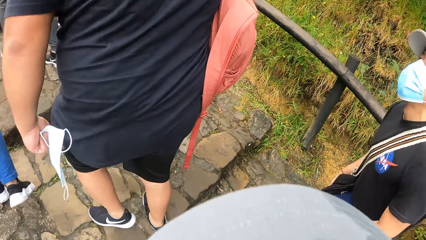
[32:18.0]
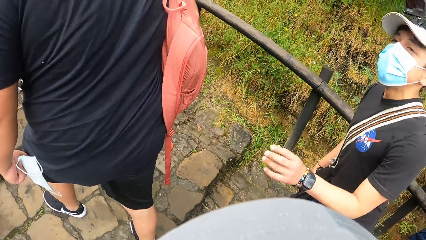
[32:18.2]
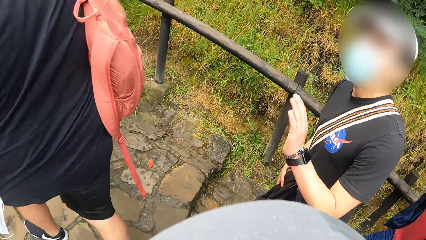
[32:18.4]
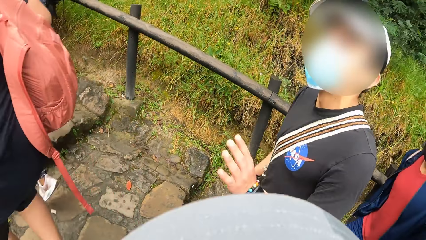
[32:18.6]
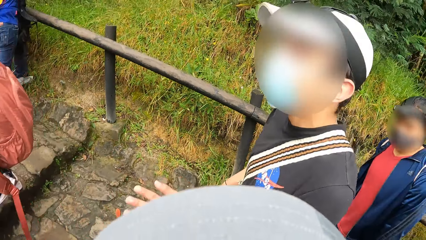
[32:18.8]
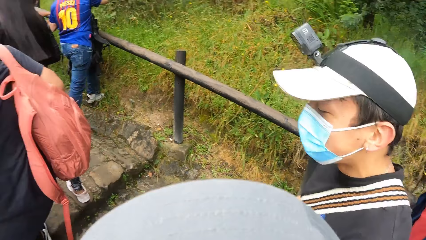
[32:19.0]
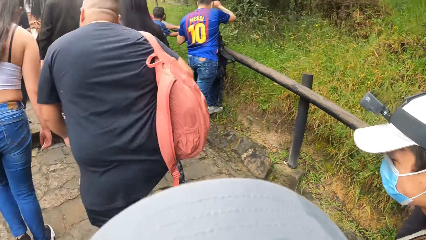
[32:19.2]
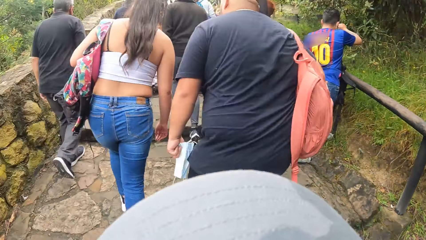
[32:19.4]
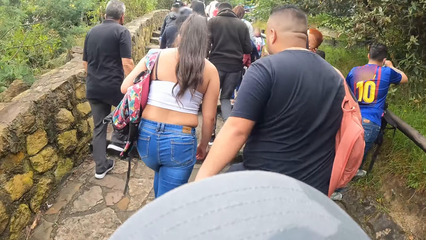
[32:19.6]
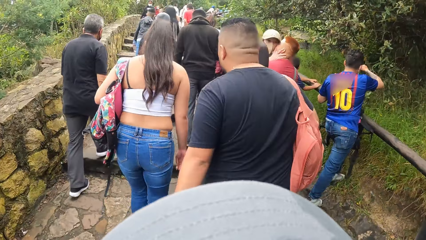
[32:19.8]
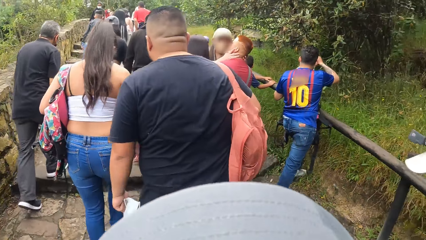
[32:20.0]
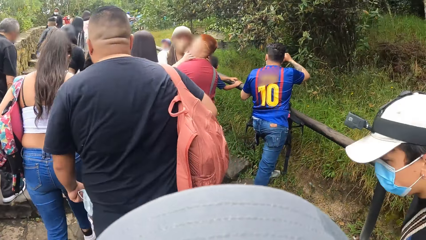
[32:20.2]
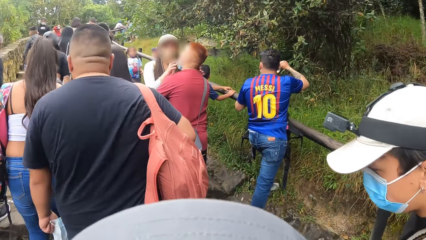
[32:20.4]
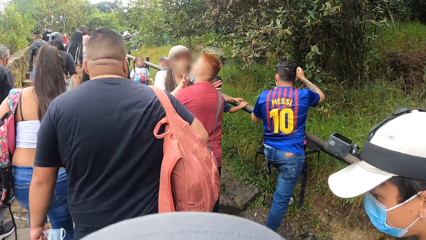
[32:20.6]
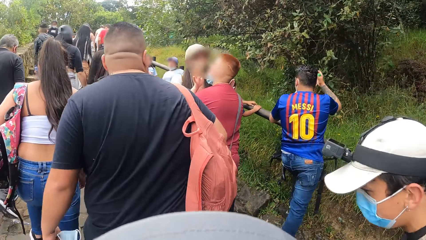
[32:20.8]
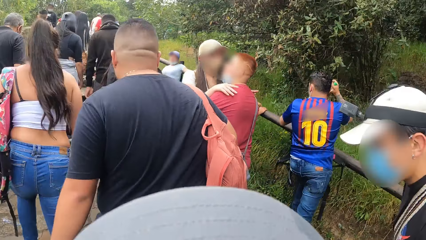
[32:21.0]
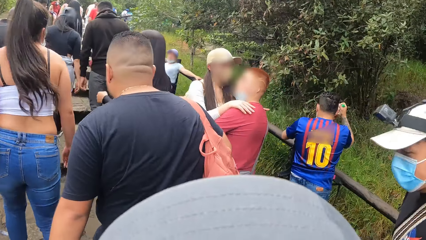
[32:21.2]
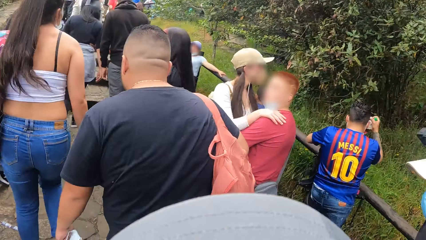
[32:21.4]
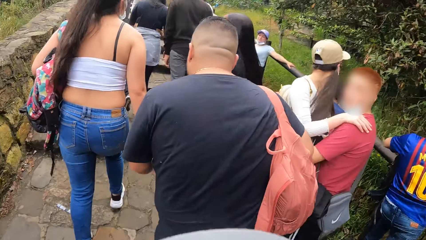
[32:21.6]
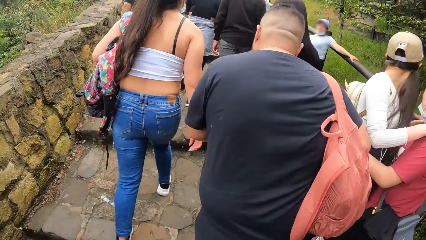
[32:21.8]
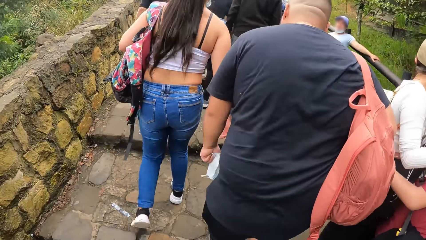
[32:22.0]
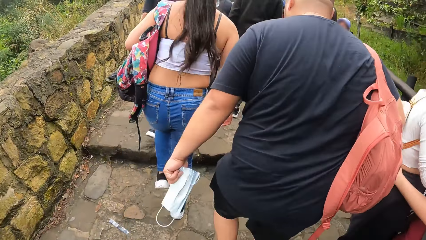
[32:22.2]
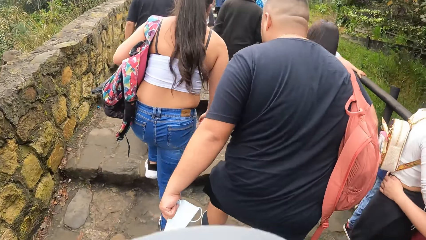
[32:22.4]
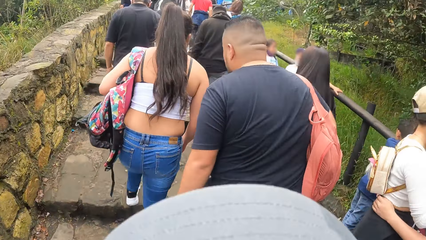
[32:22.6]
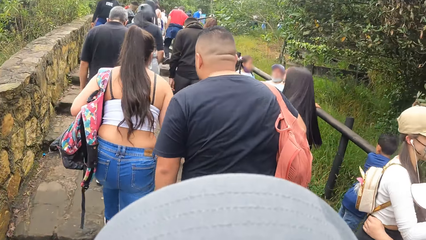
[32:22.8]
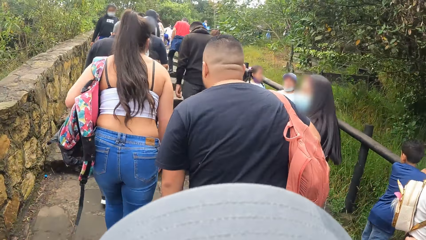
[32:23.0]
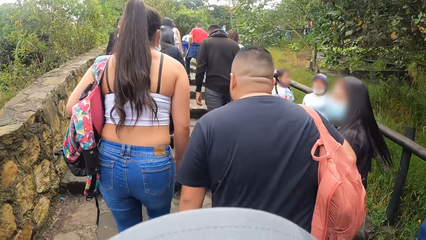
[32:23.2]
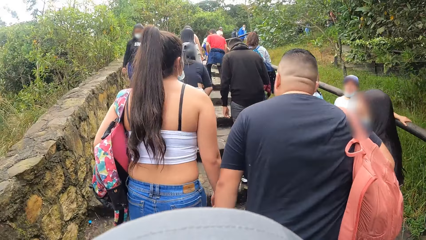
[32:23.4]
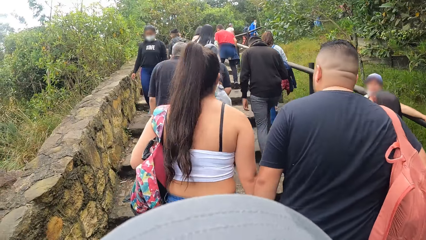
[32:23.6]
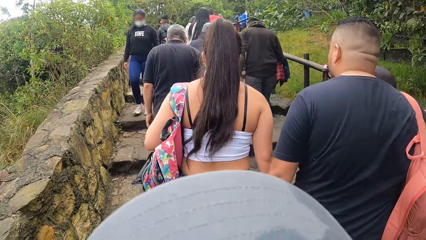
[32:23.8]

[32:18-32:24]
A man gestures out.

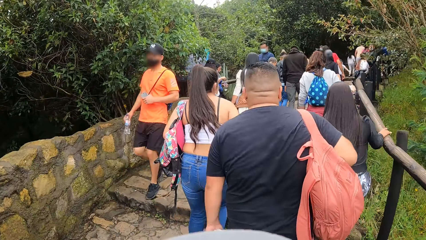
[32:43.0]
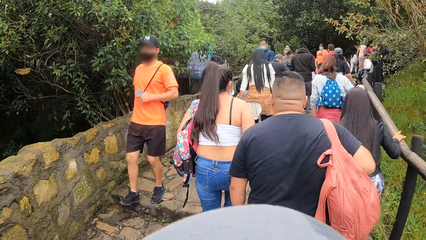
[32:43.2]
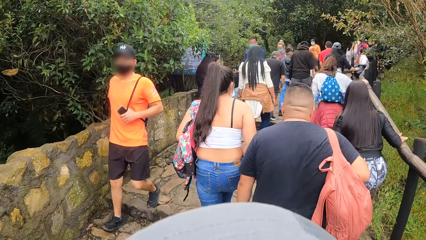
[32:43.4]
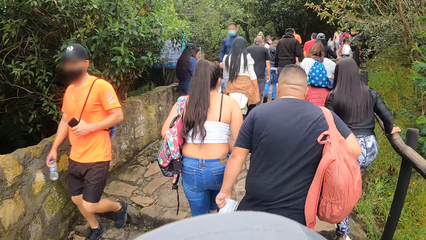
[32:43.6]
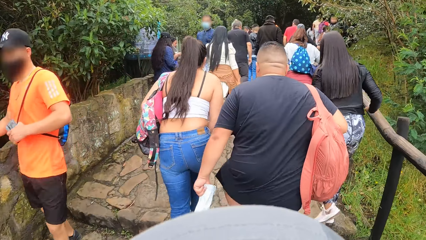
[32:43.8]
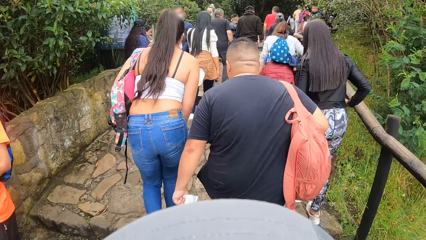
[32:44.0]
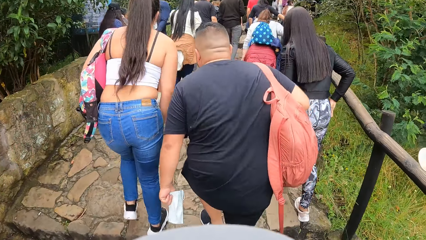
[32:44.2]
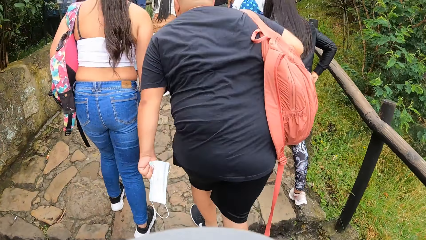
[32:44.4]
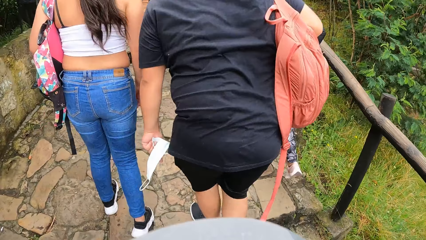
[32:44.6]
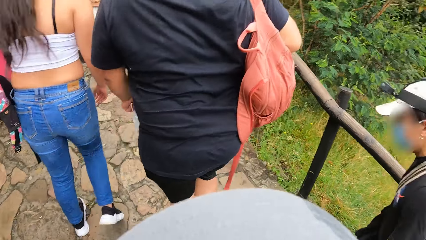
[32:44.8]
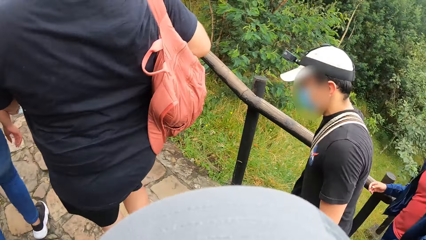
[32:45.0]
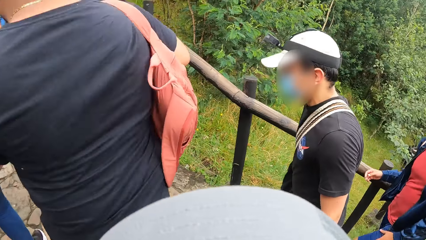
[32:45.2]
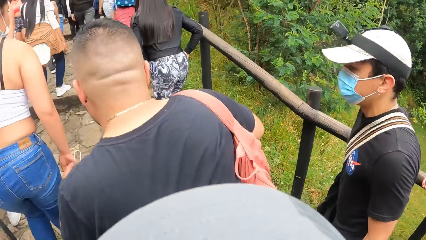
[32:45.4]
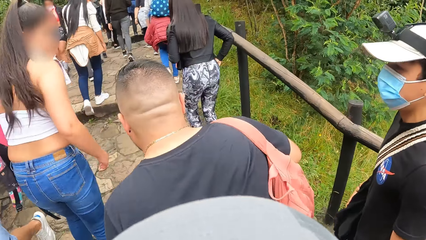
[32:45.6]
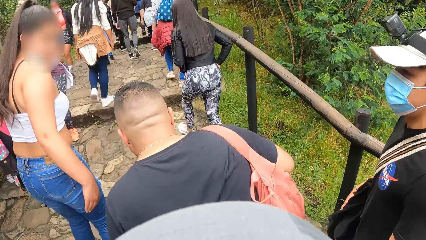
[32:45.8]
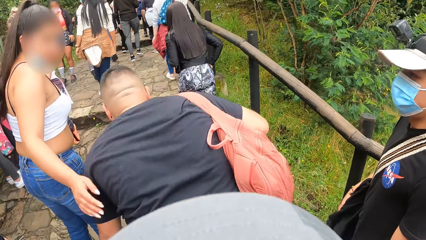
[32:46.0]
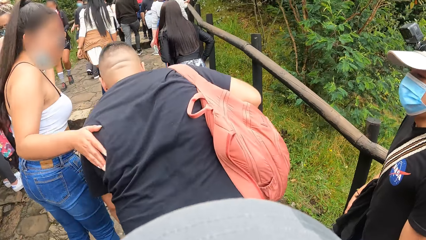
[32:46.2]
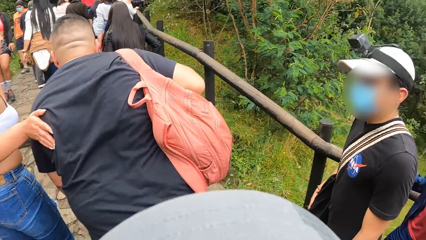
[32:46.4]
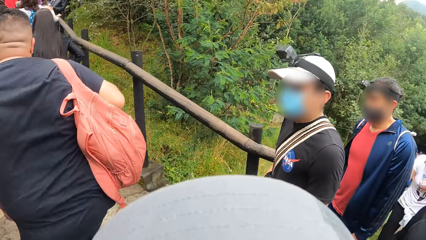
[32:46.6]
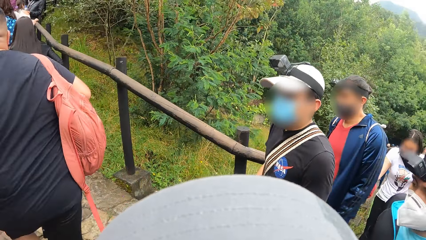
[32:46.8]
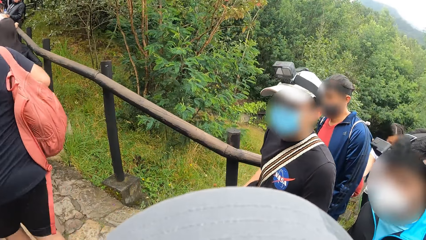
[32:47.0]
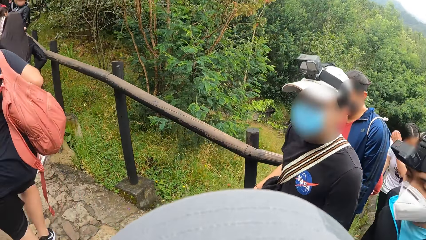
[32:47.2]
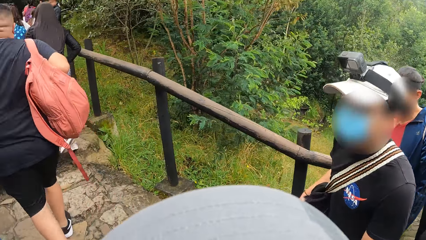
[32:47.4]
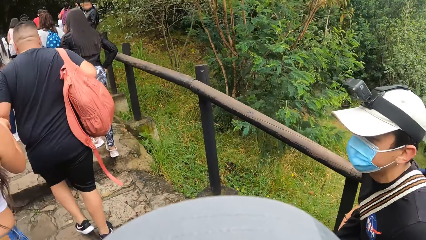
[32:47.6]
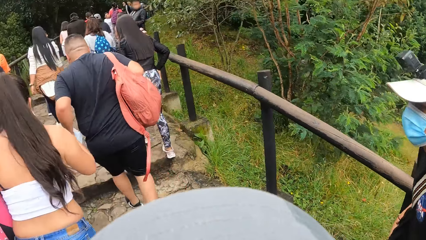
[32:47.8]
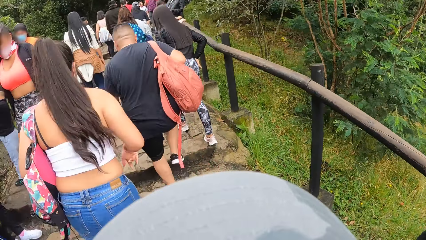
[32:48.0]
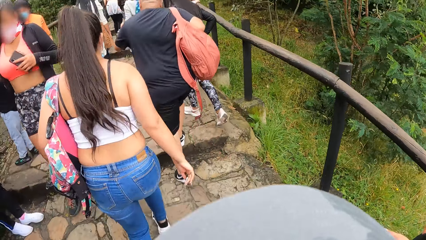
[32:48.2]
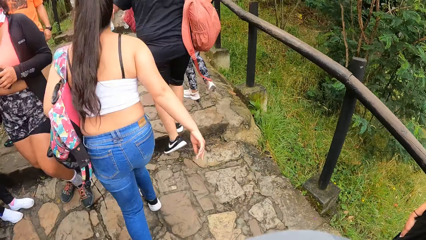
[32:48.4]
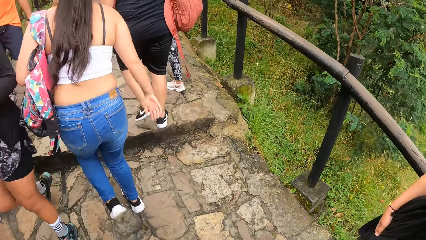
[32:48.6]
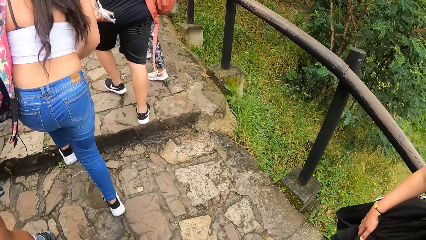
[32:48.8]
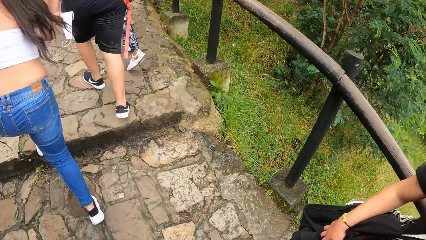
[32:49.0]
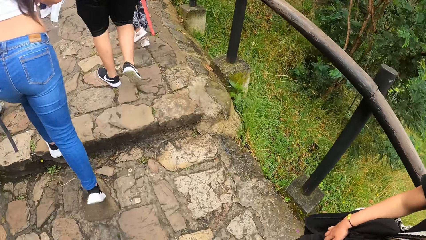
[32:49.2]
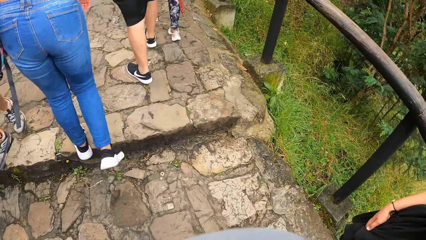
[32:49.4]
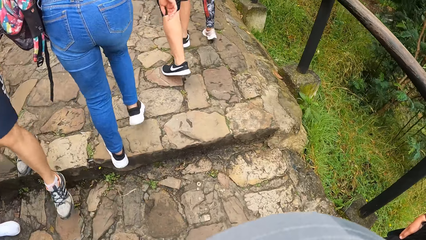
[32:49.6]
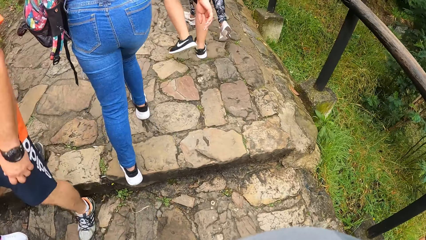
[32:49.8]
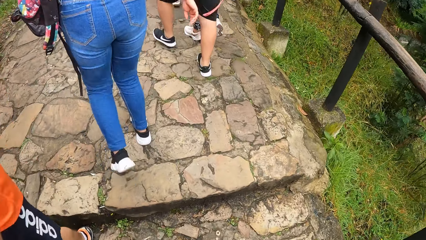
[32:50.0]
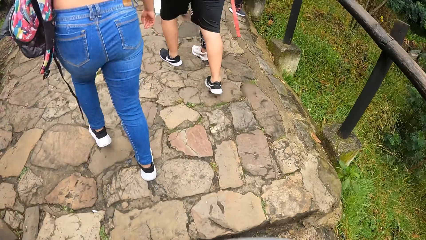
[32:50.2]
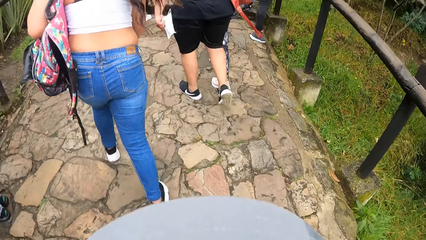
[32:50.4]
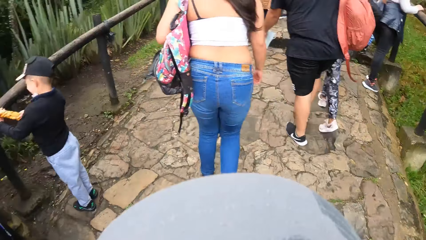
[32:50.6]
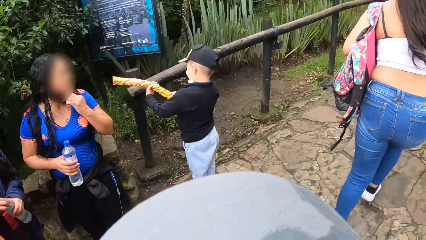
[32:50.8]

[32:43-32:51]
A man stumbles.
